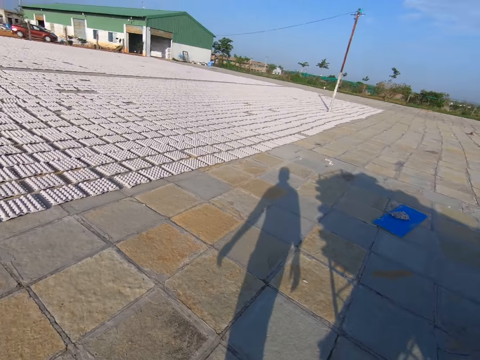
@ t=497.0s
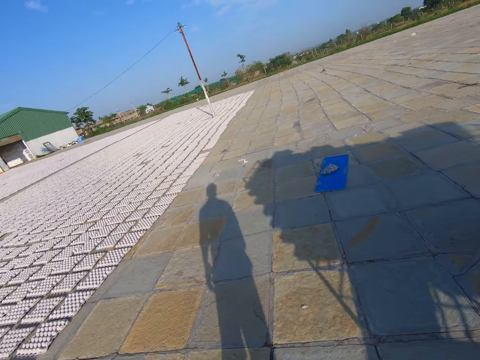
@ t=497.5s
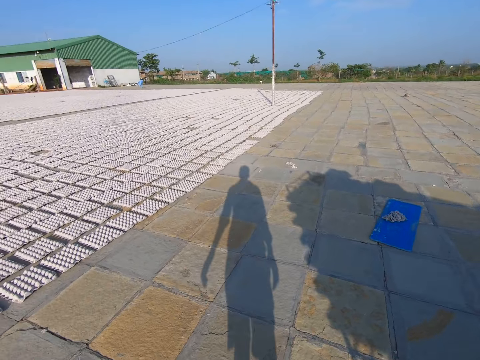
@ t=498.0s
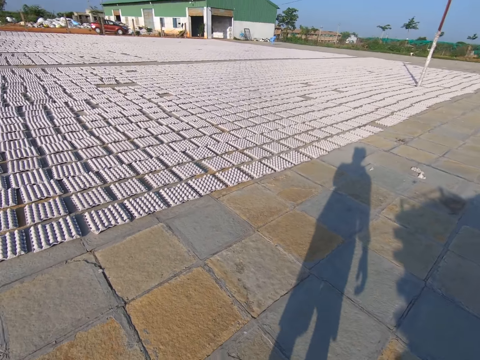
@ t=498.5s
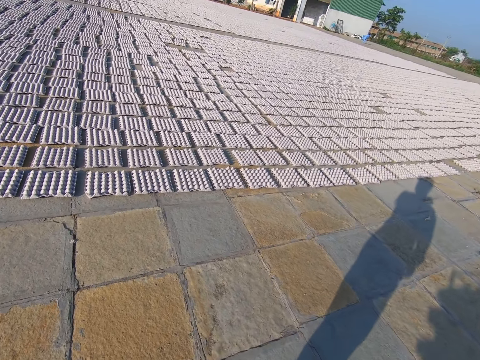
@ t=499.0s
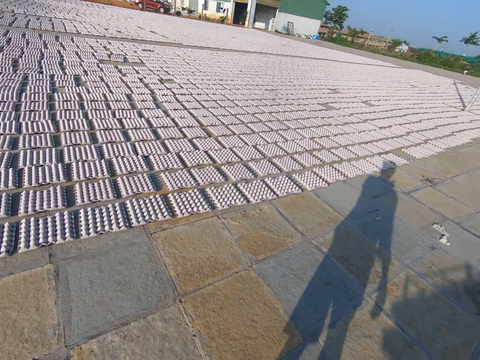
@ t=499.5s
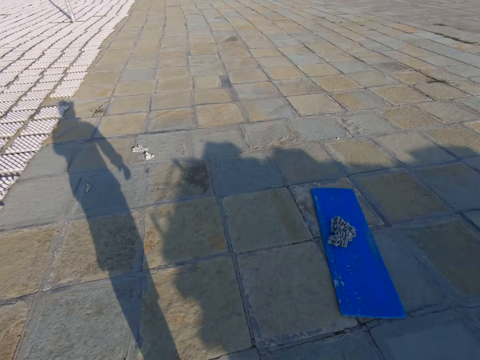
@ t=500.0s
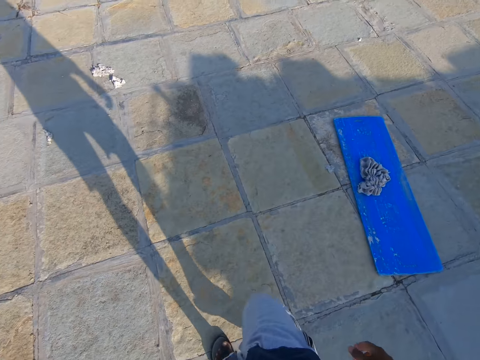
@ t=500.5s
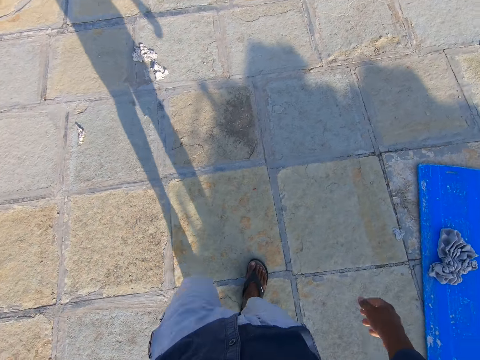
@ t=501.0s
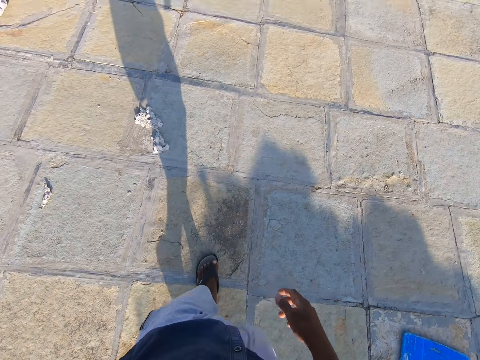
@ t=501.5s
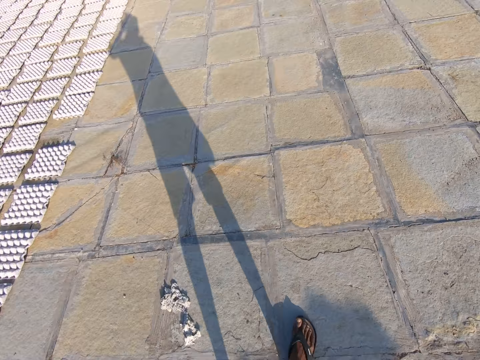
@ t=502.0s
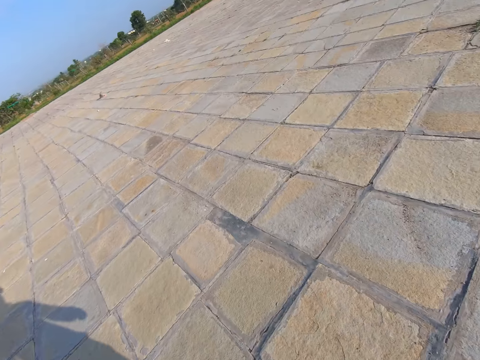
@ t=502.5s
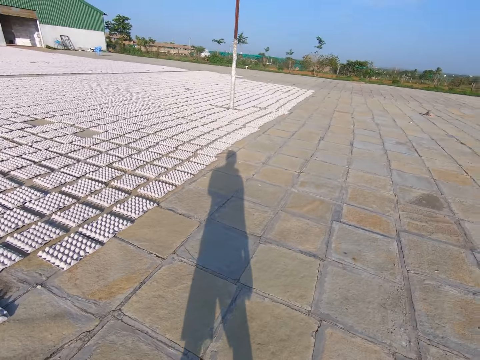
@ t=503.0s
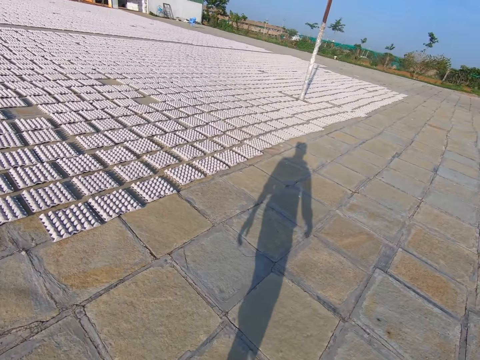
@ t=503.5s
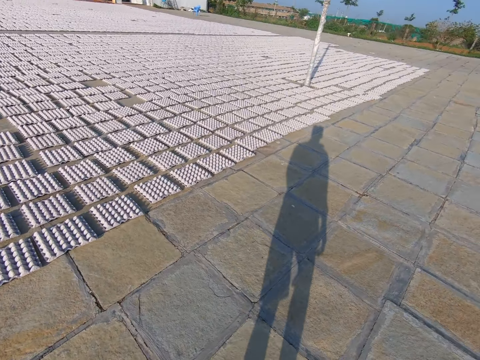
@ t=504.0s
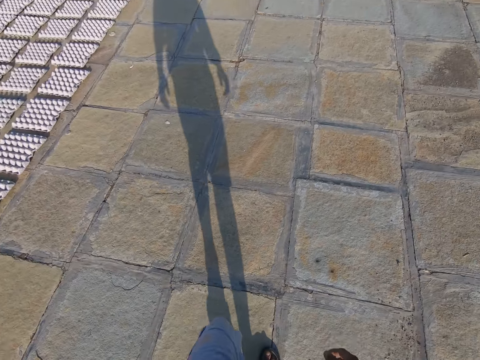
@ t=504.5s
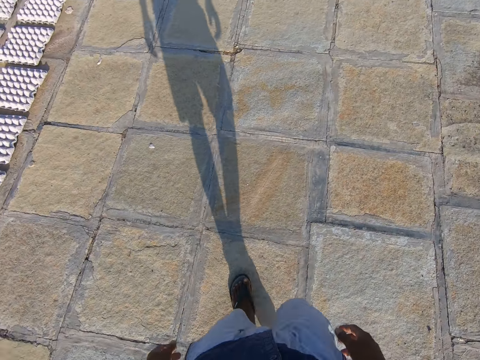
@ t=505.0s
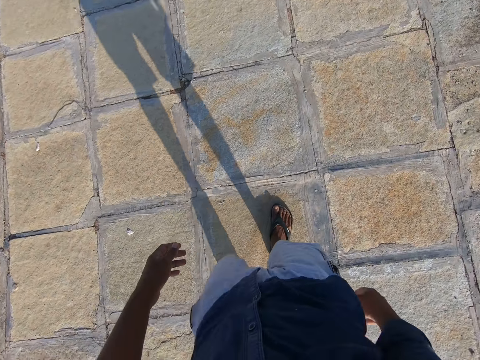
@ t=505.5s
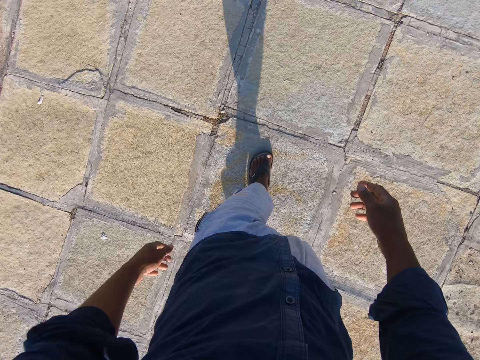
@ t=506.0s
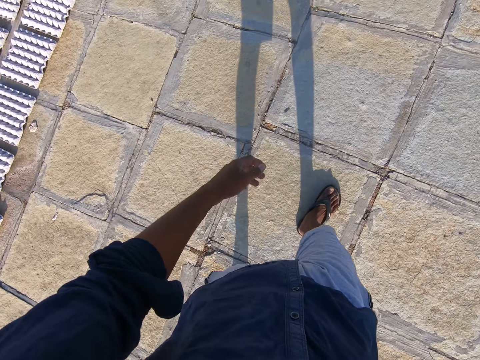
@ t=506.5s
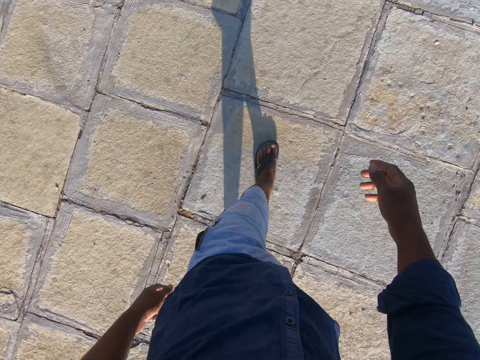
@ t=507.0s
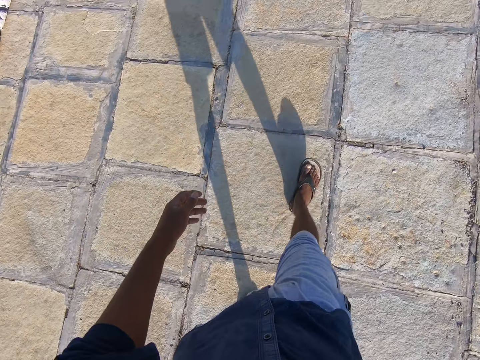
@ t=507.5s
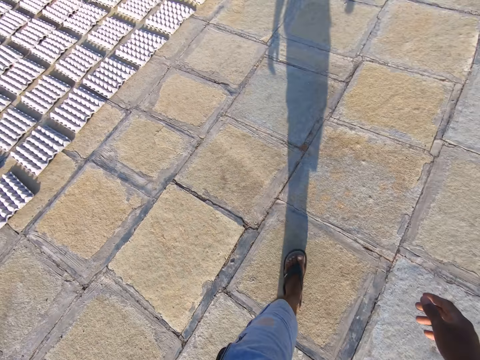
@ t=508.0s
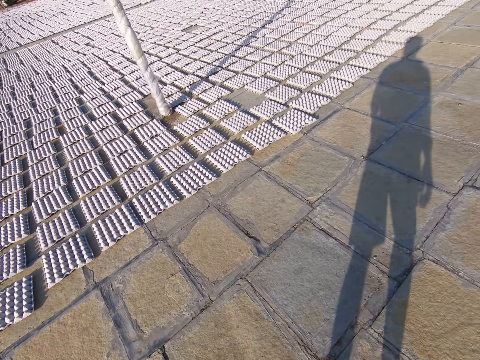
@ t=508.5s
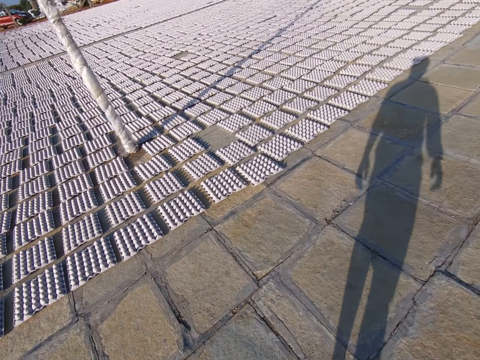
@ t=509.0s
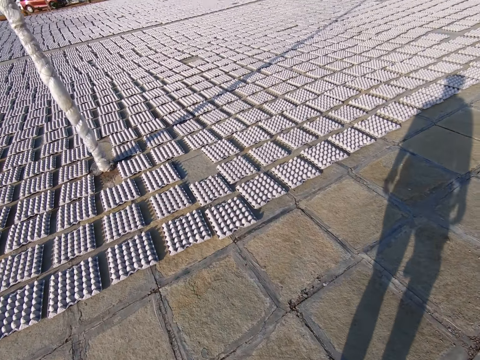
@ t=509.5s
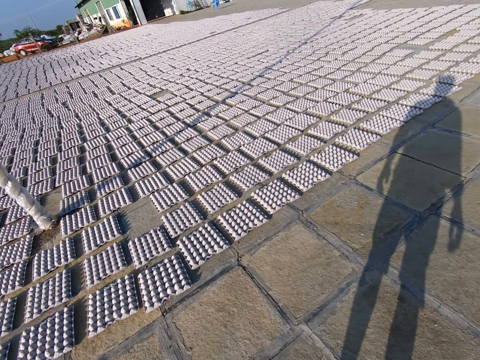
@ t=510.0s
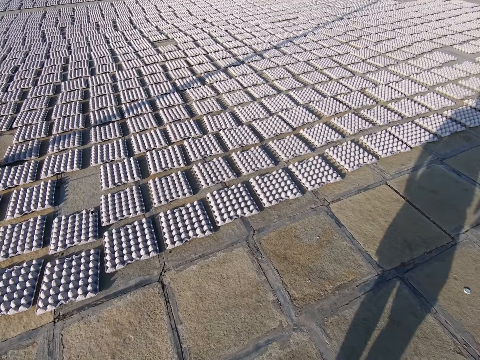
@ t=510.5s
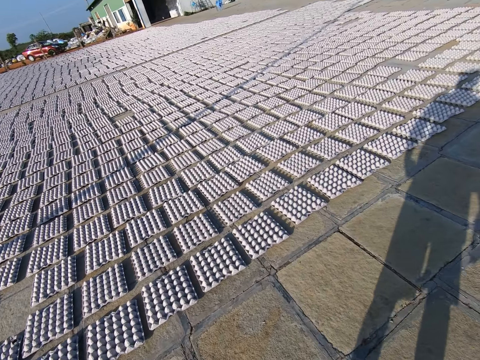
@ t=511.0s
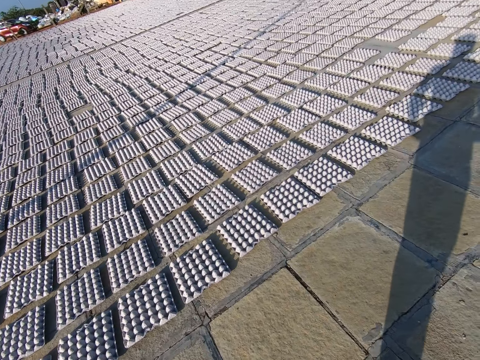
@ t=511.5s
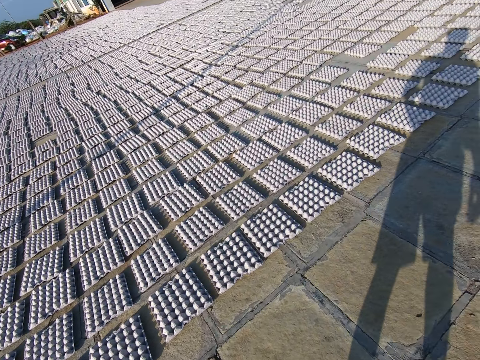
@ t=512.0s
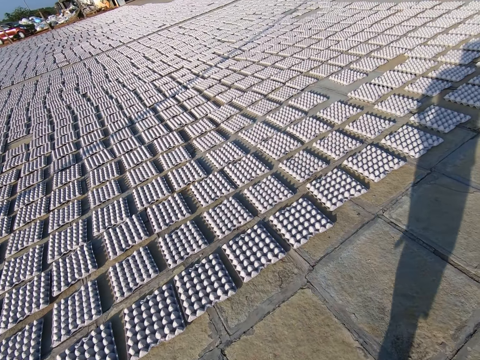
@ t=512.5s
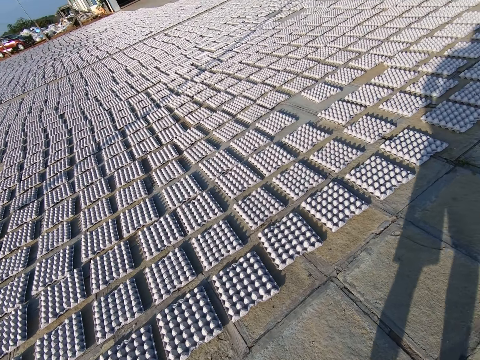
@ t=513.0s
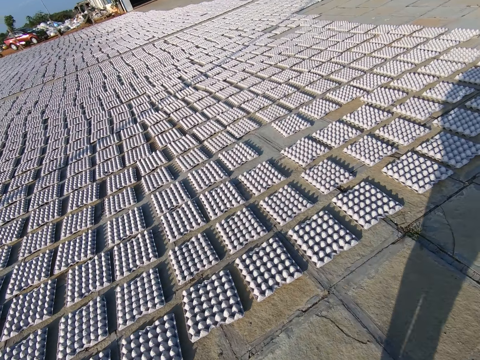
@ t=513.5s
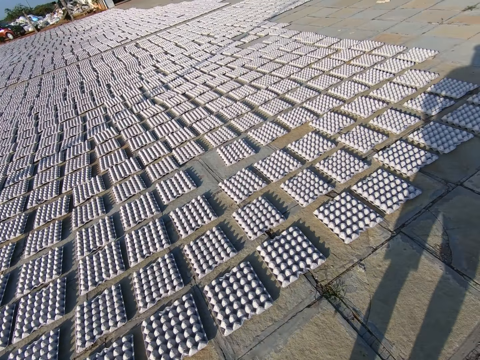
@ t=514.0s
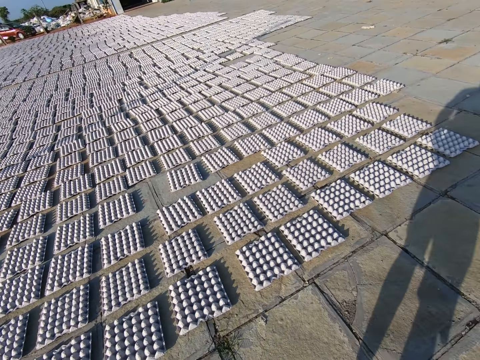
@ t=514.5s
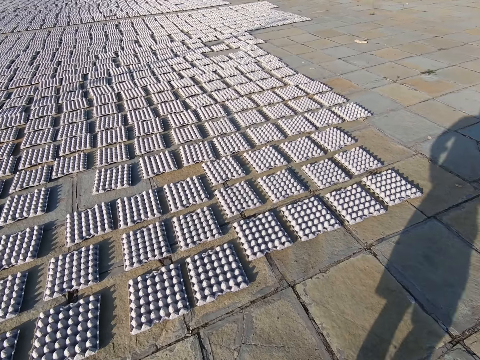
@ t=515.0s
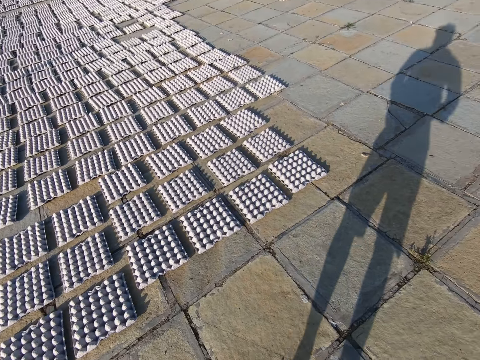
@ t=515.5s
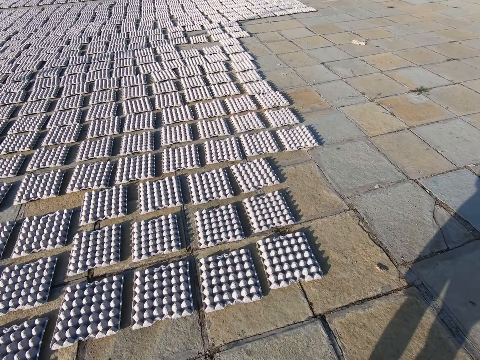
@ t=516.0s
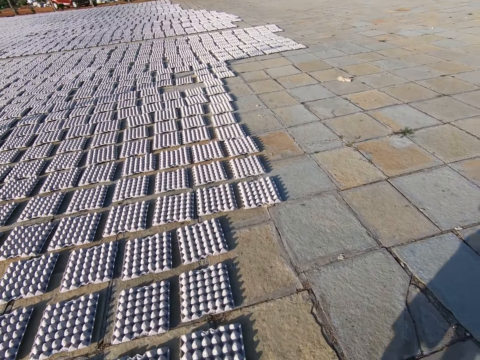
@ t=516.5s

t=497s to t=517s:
The camera wearer walks around and looks around. They walk around. They look around. They walk around.

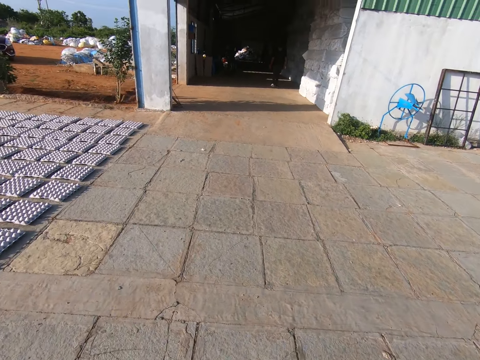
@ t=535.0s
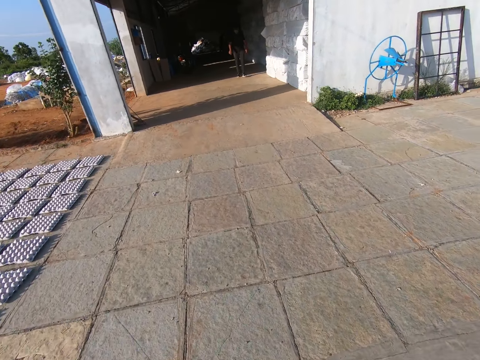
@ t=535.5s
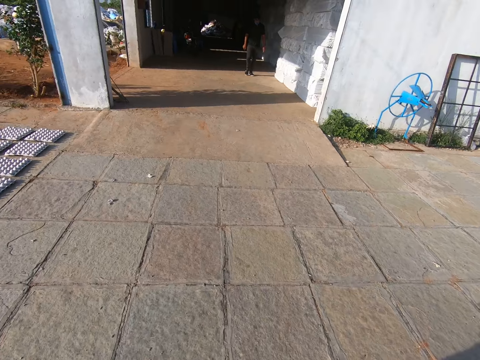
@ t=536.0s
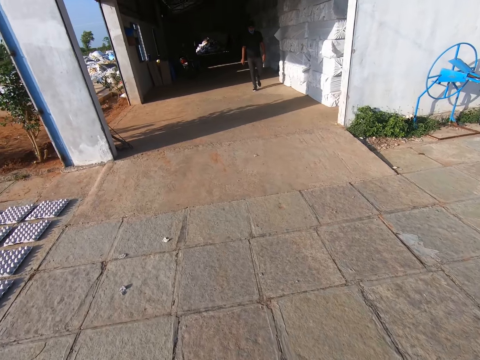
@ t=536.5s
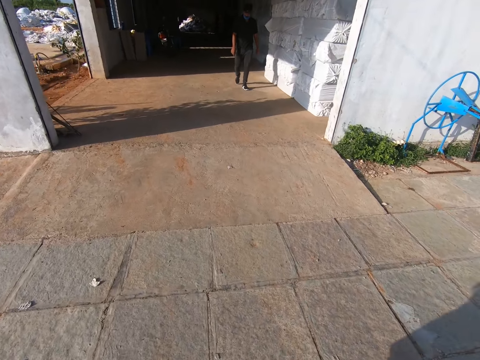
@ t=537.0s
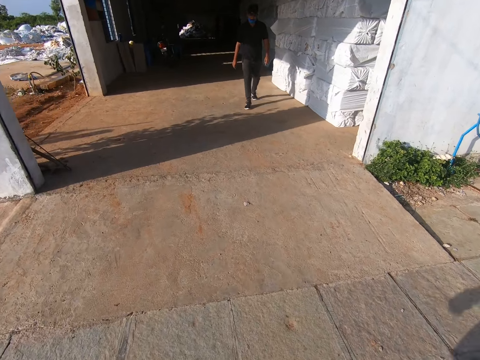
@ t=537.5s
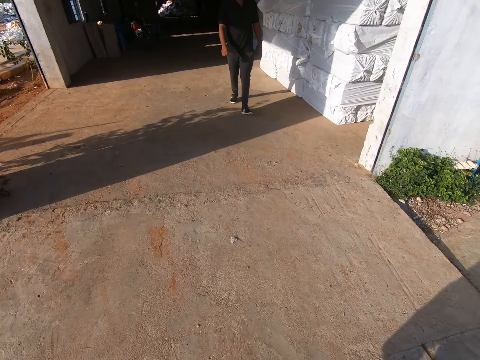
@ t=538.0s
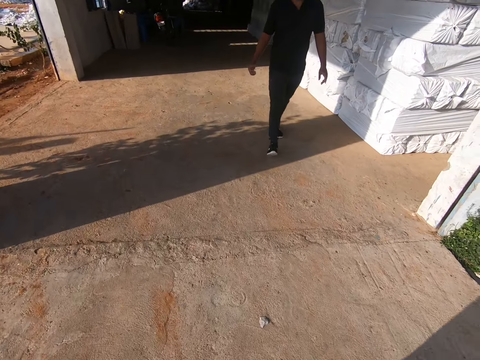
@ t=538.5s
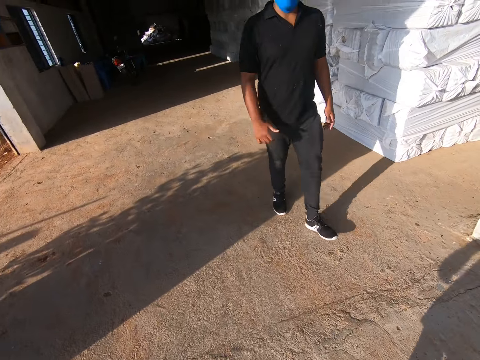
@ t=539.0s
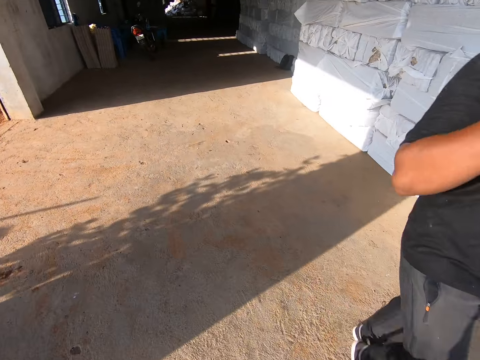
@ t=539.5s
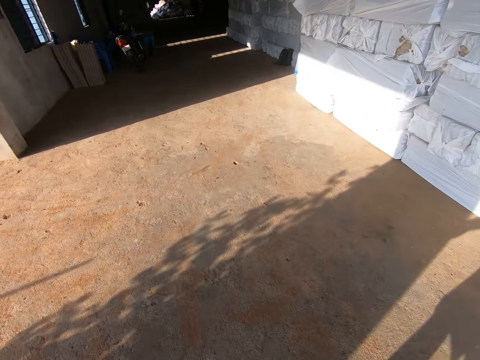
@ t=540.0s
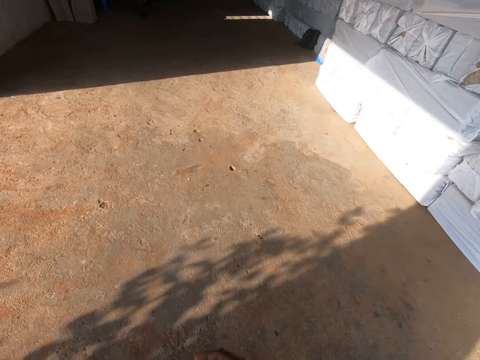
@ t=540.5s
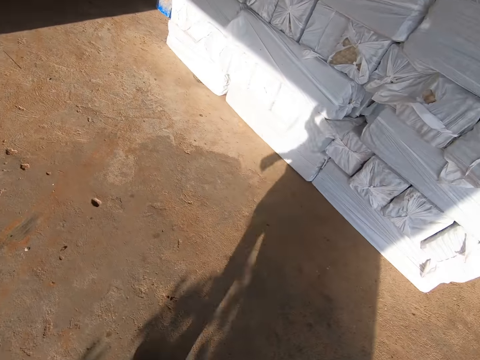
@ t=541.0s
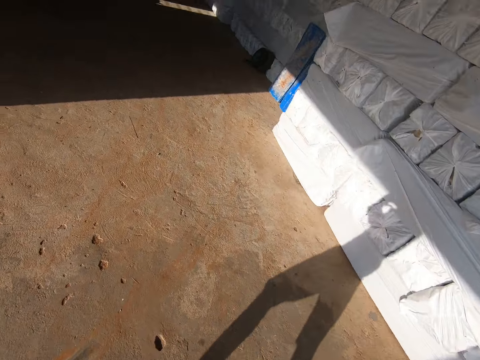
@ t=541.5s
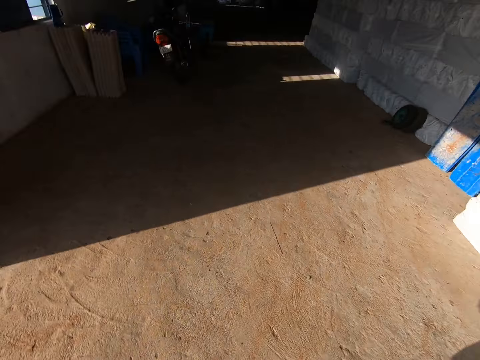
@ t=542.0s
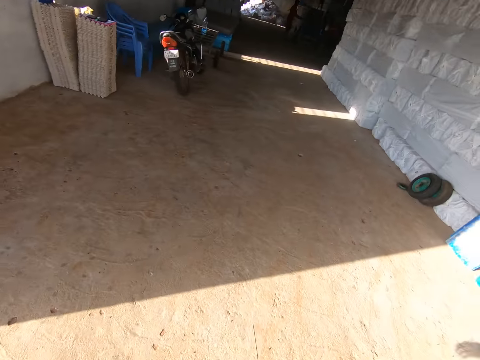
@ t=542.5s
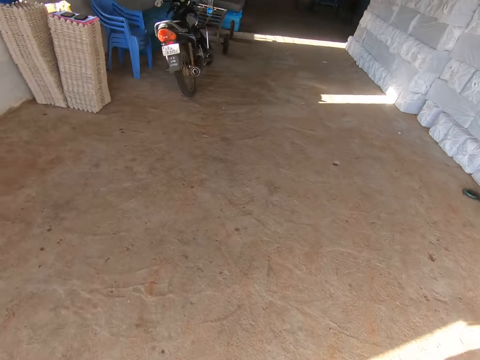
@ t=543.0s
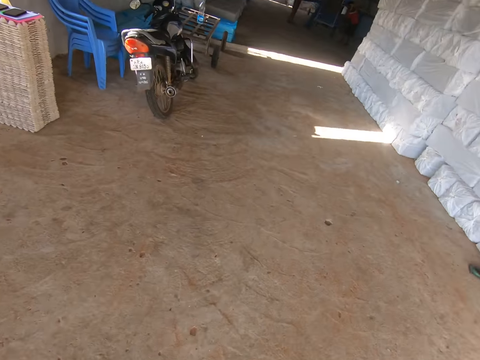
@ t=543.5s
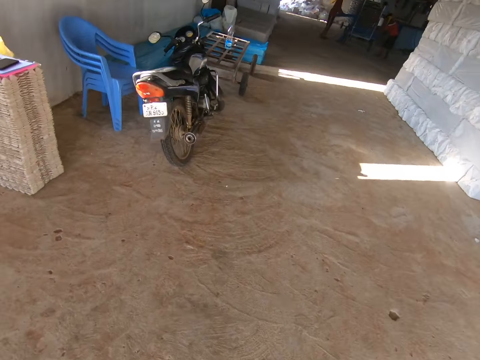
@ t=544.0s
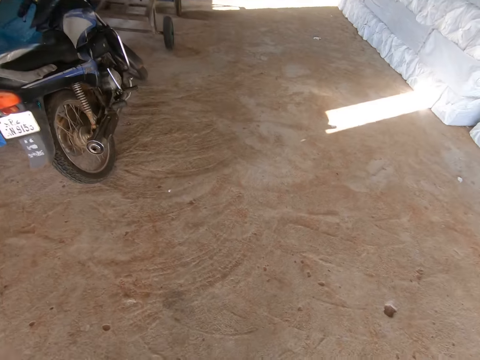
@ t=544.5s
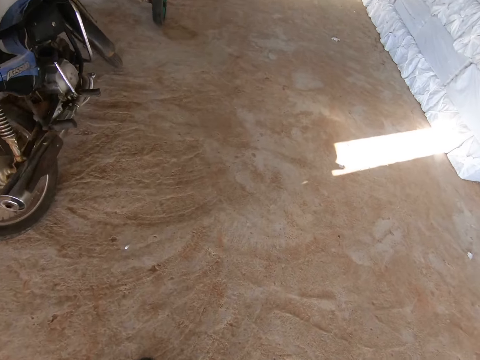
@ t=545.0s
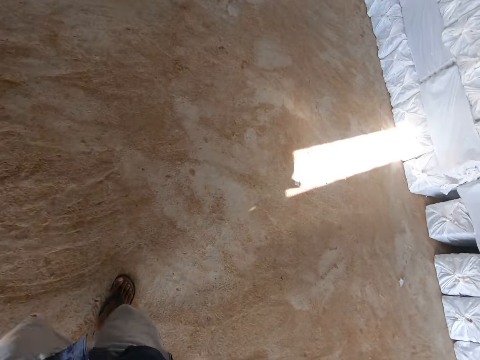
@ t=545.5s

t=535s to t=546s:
The camera wearer converses with a man. They walk into a factory. They walk past the man.
